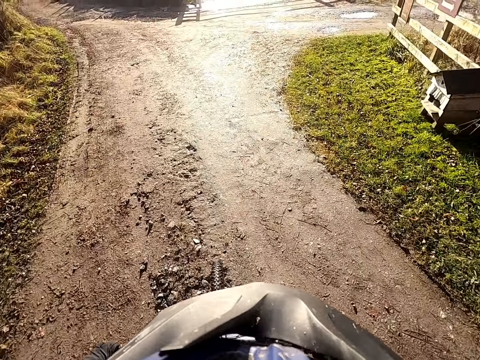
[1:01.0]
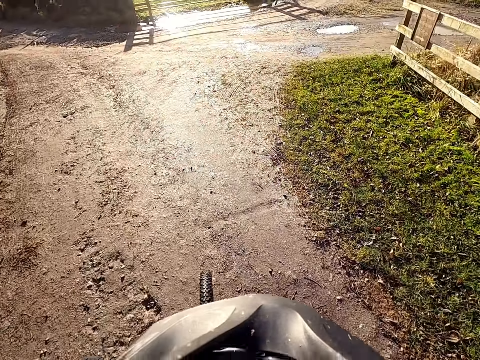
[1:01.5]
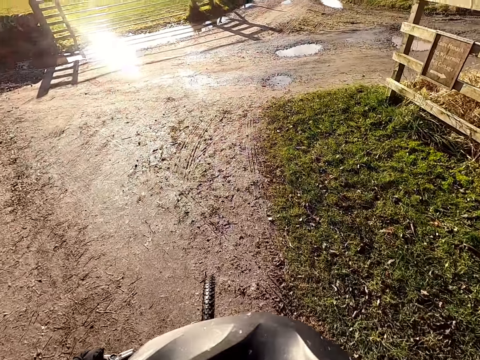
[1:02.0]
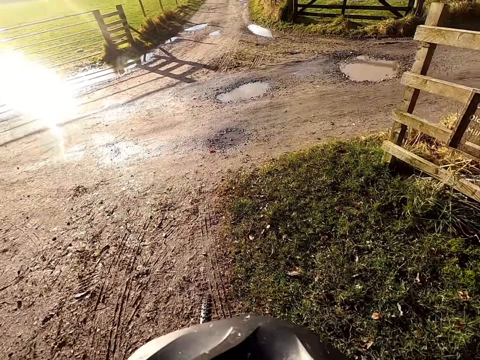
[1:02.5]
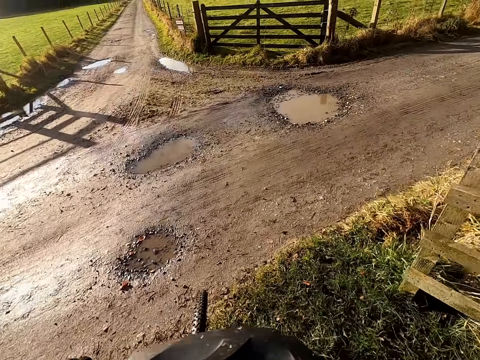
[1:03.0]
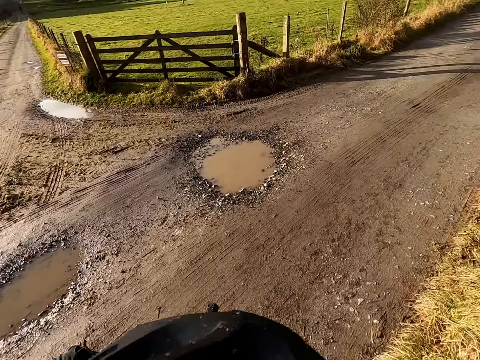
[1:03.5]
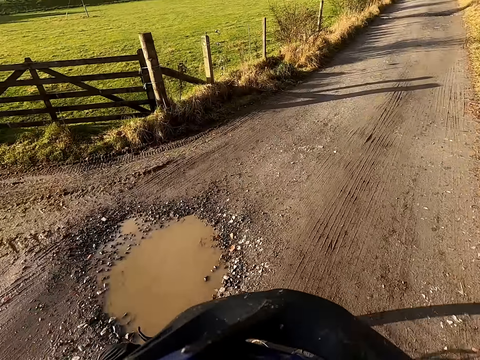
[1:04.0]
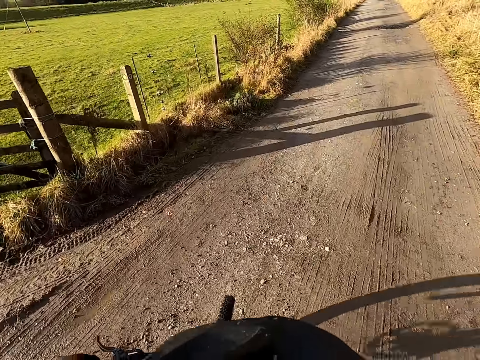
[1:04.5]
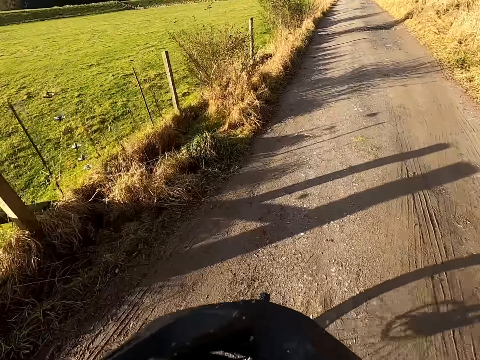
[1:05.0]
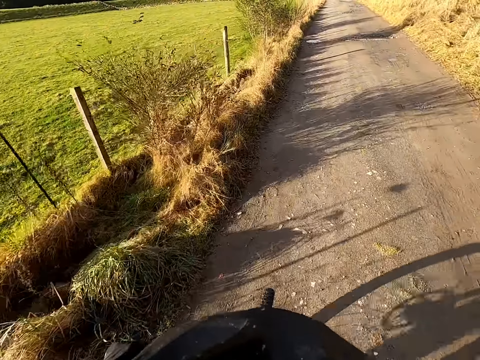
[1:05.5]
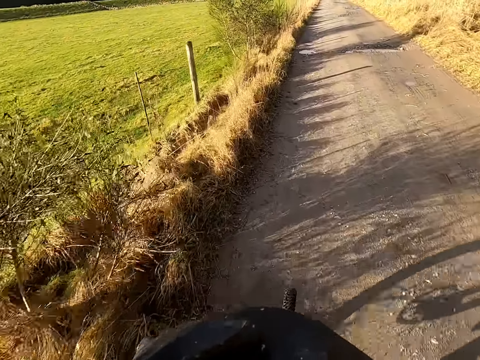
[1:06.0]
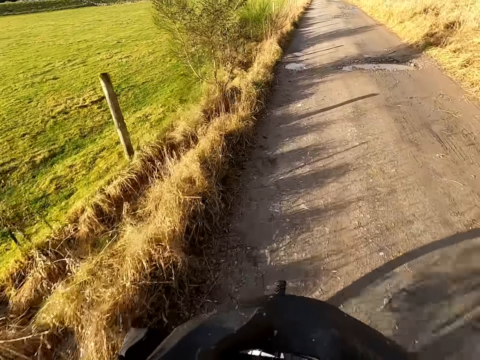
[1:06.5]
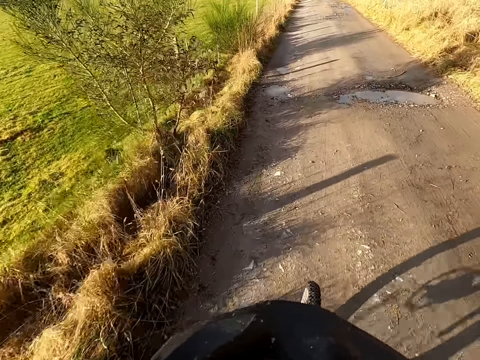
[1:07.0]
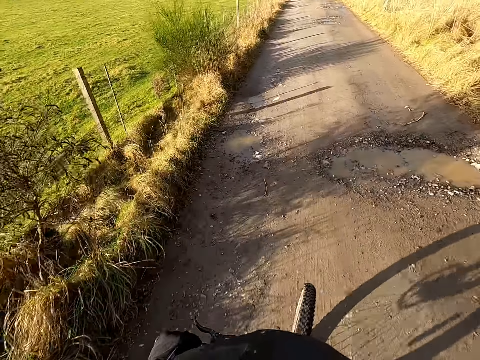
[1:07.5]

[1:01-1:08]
The camera wearer turns right to join the road.

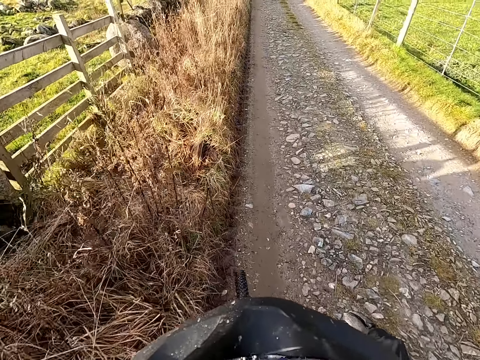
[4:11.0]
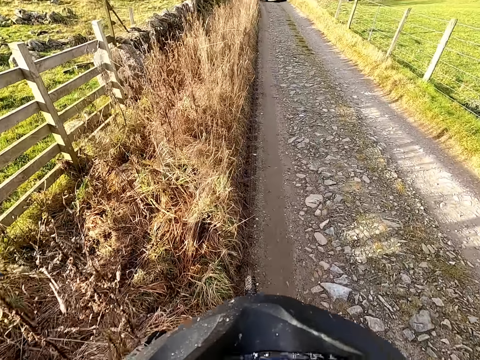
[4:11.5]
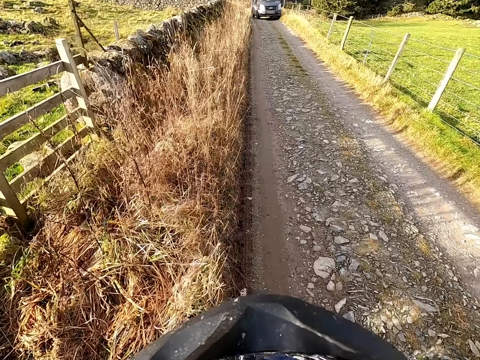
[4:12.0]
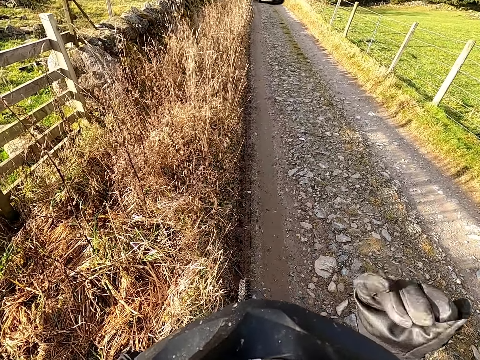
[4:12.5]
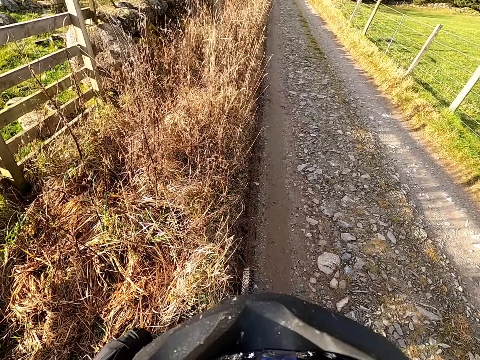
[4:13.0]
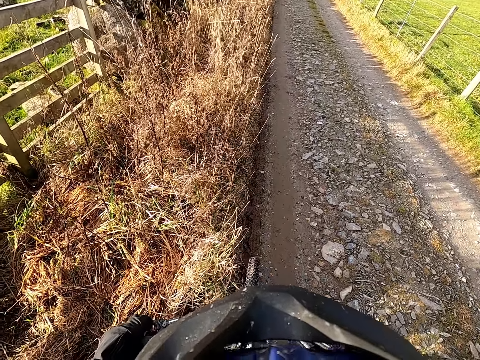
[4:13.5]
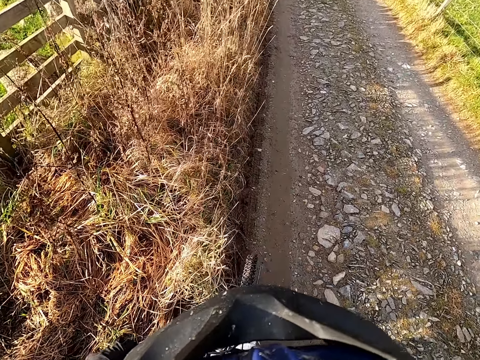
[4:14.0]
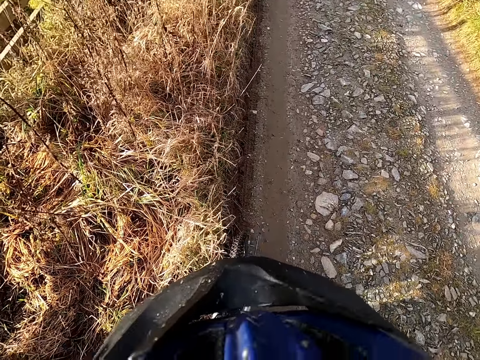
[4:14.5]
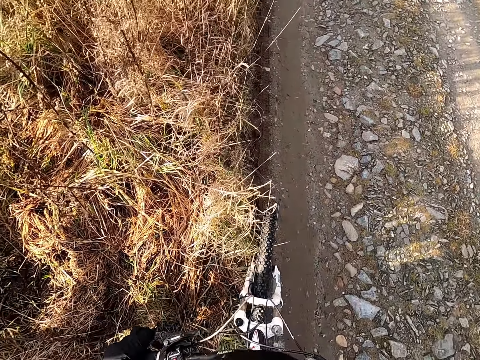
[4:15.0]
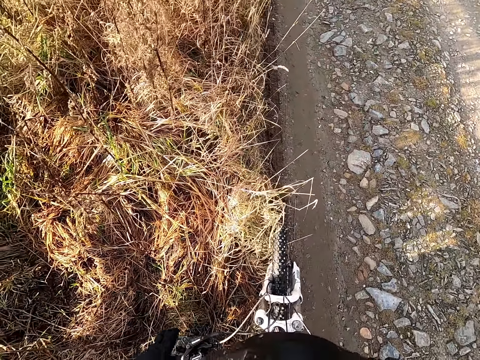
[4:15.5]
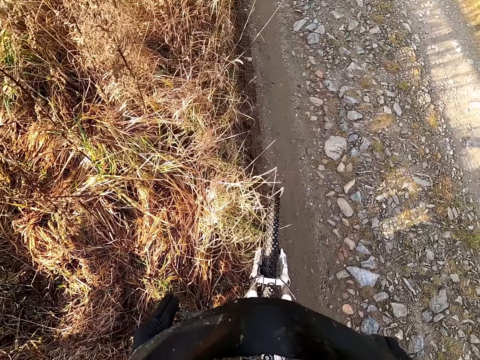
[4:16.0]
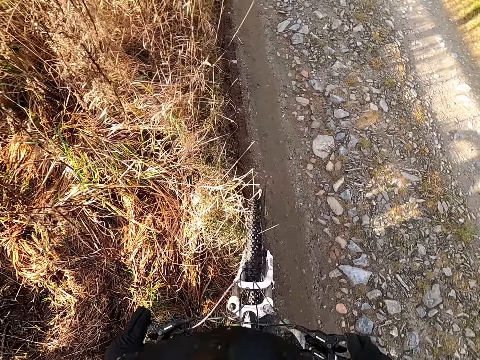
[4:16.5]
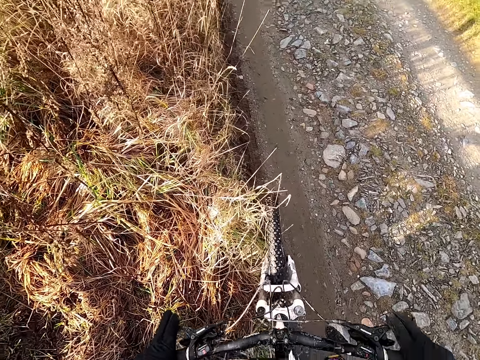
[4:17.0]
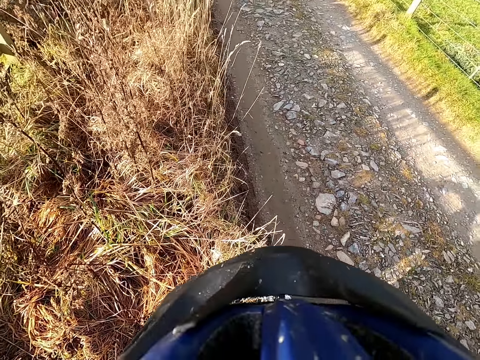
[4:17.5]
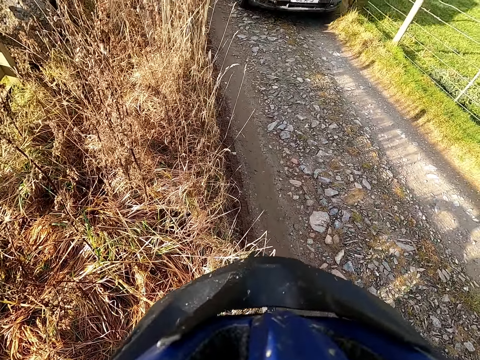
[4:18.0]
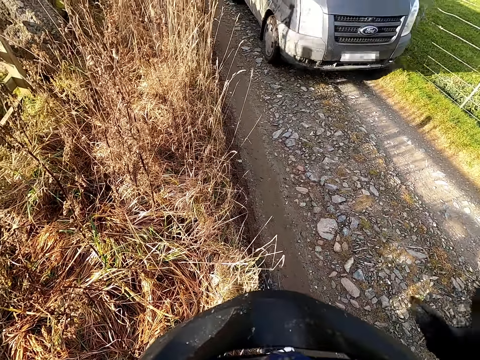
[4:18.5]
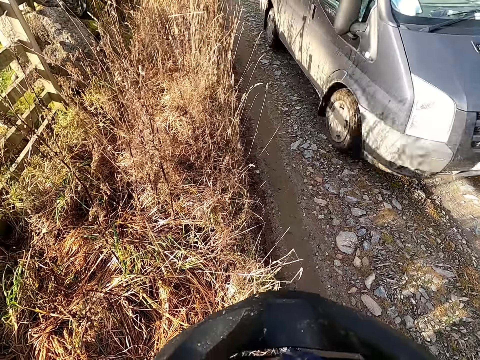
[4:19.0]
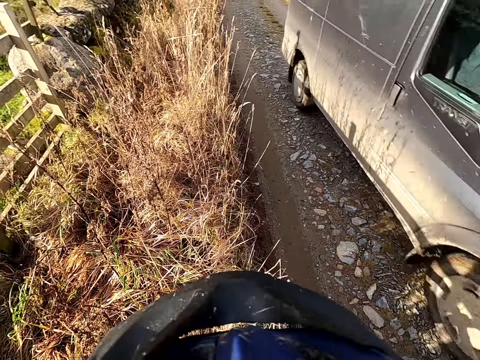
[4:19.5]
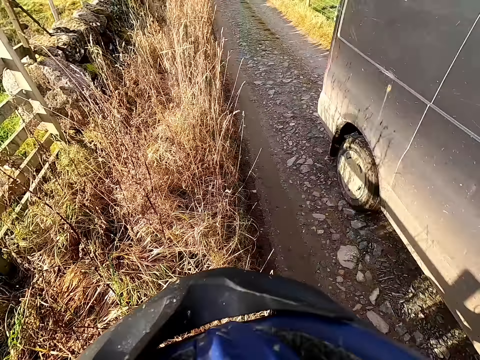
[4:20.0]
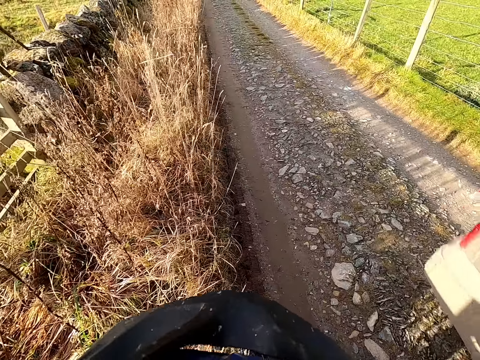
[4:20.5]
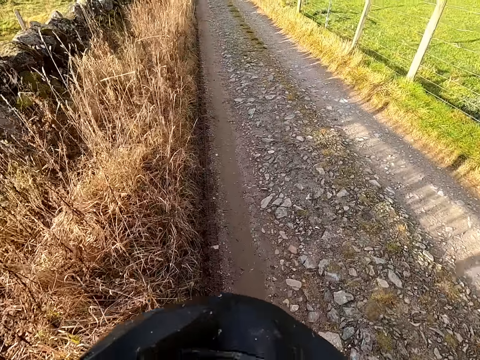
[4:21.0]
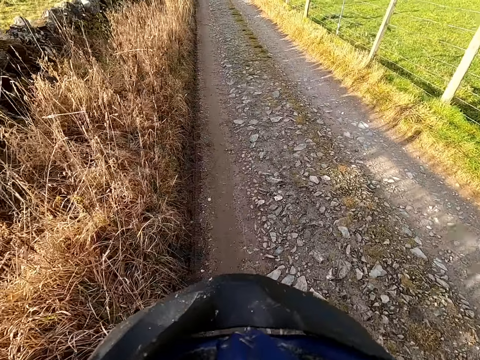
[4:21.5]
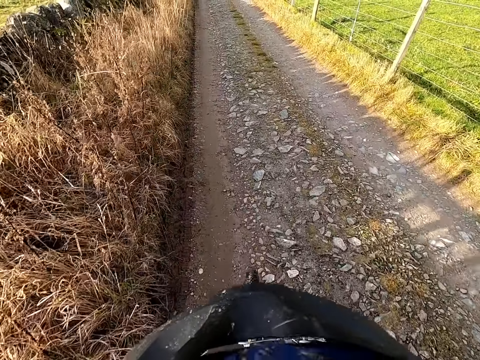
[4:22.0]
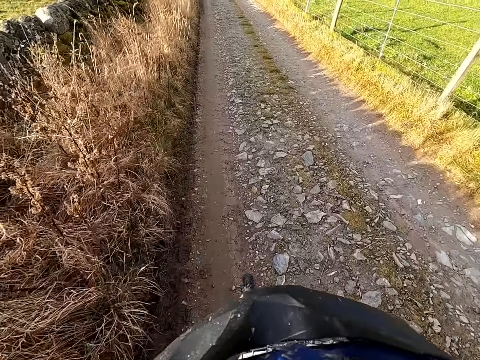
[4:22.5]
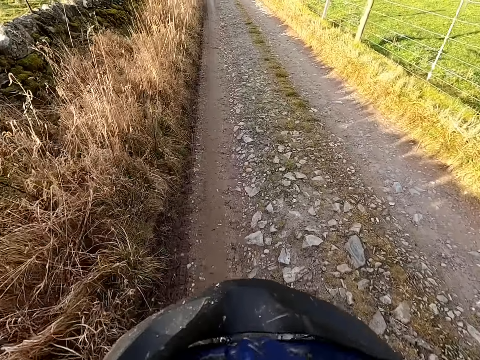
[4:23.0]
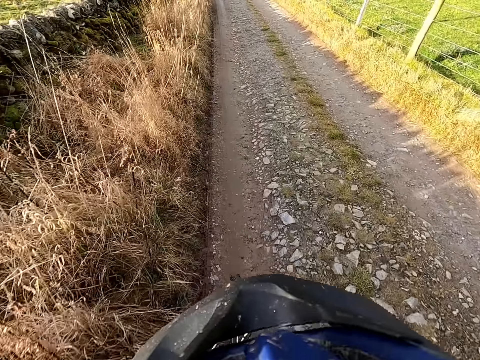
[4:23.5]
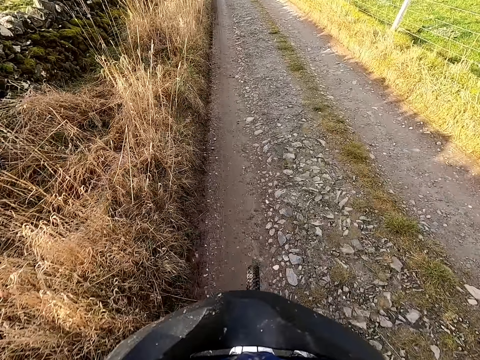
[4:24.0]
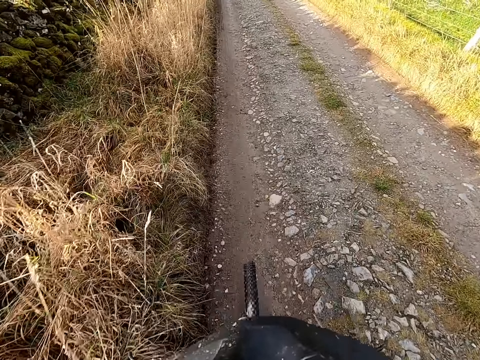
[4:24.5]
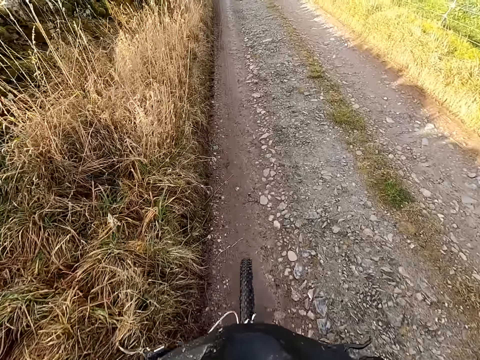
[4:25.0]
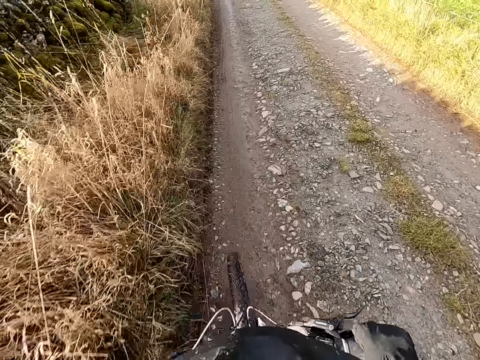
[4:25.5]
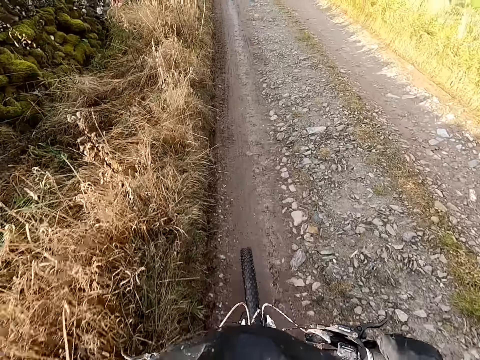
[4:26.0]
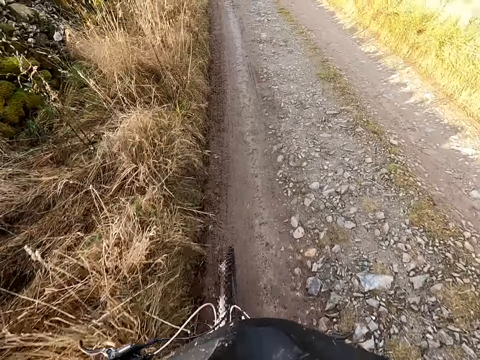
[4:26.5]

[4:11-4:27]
The camera wearer waves a grey van through with her right hand. The grey van drives past the camera wearer. The camera wearer rides the bicycle through the street.
